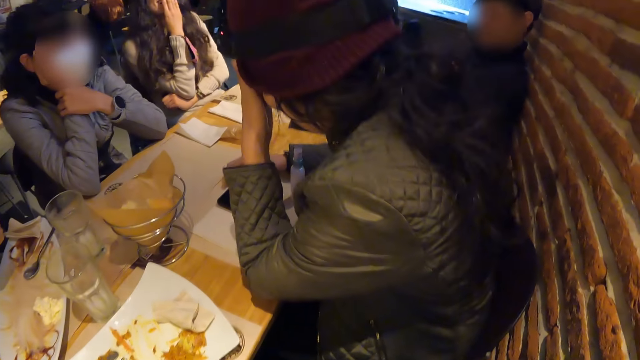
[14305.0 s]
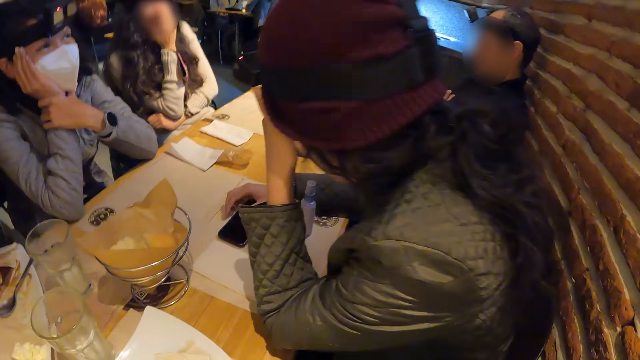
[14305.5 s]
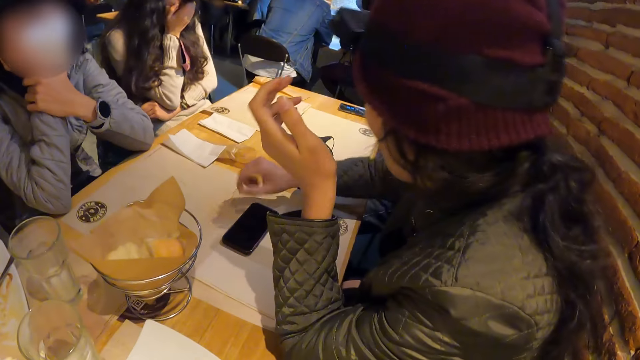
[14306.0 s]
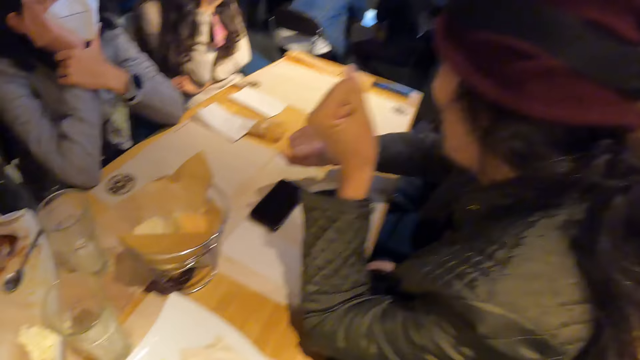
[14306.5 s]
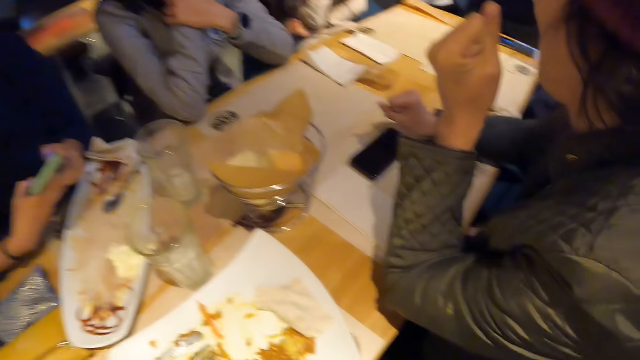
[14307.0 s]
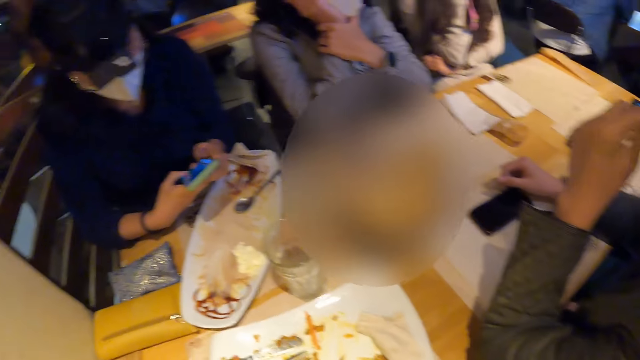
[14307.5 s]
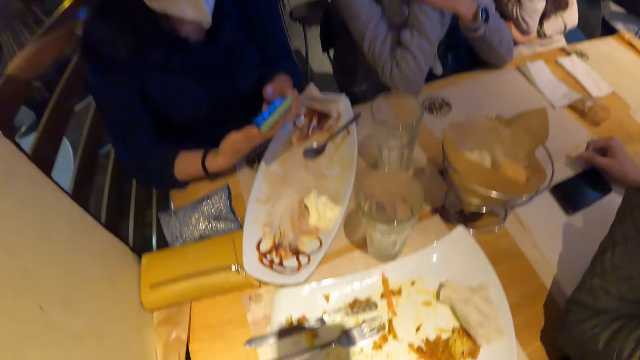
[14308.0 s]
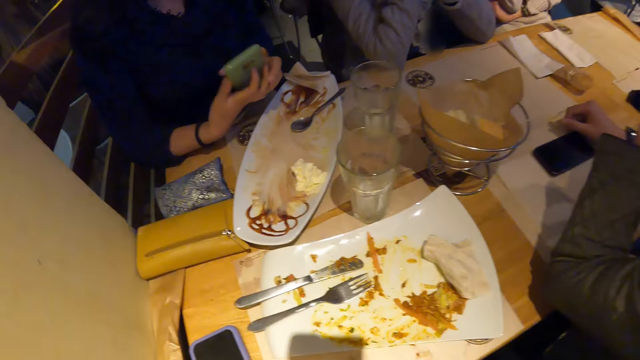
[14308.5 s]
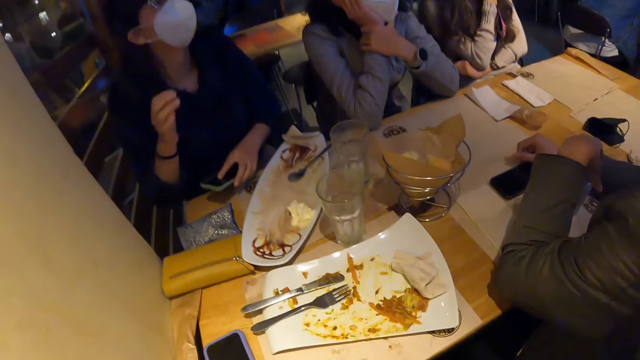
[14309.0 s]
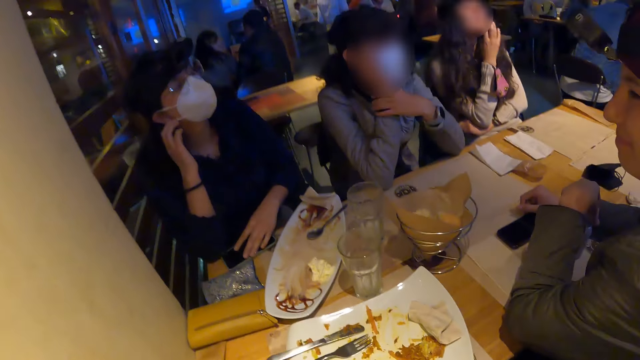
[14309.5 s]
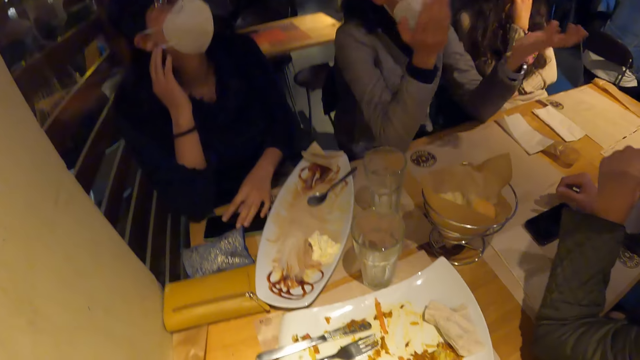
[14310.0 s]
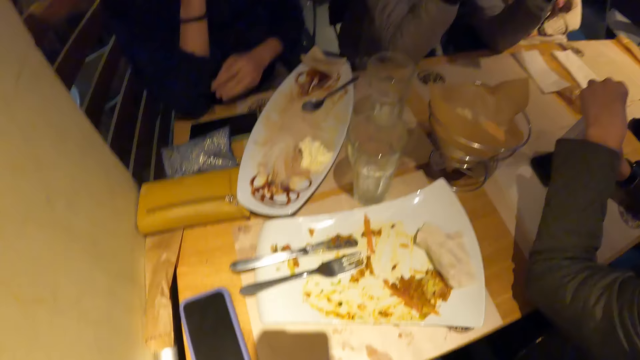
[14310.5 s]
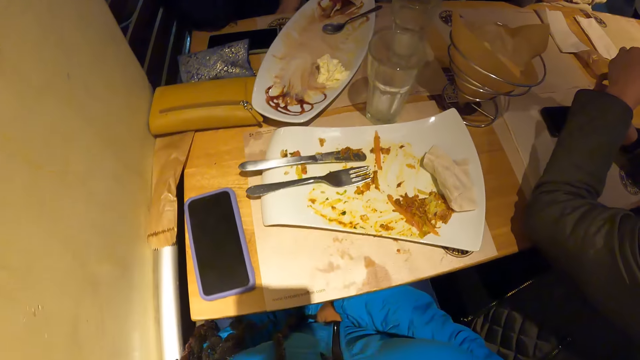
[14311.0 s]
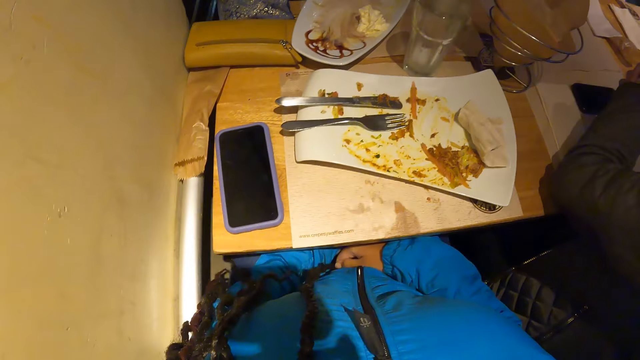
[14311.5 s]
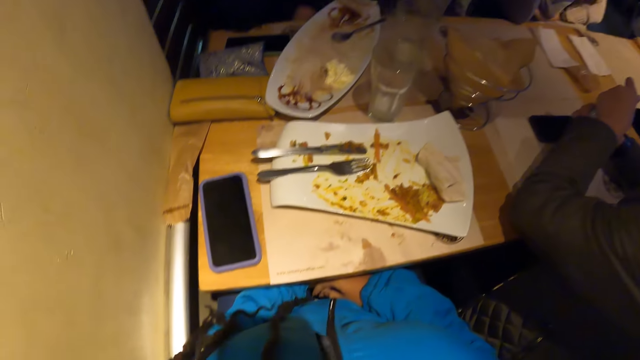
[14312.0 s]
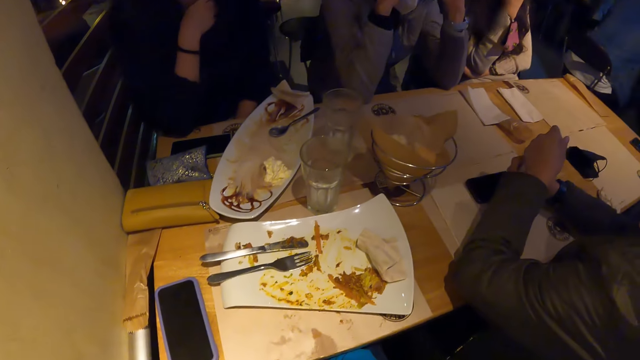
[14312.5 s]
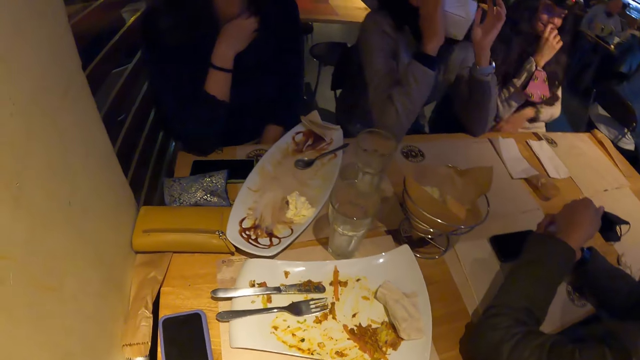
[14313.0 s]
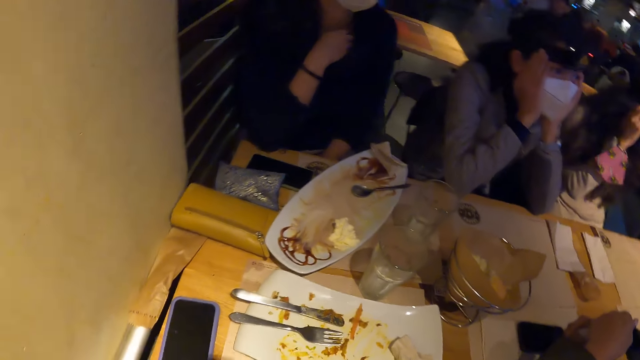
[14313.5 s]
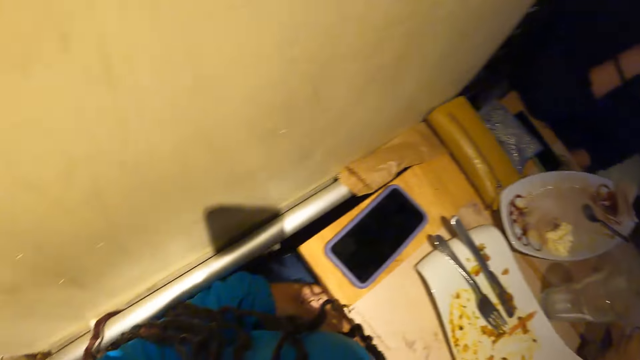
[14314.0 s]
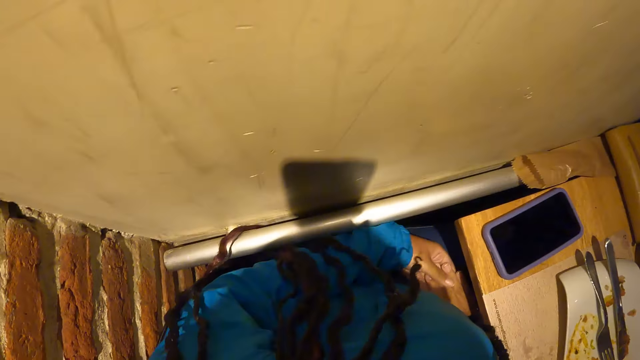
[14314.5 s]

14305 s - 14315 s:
The woman places the phone on the table with her left hand. The camera wearer looks around.

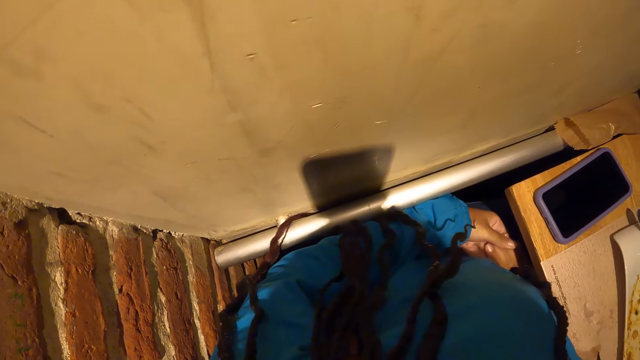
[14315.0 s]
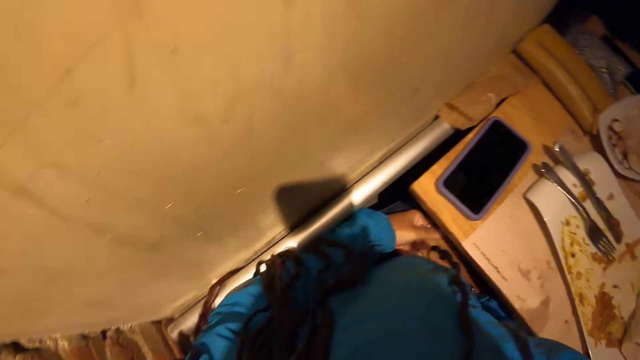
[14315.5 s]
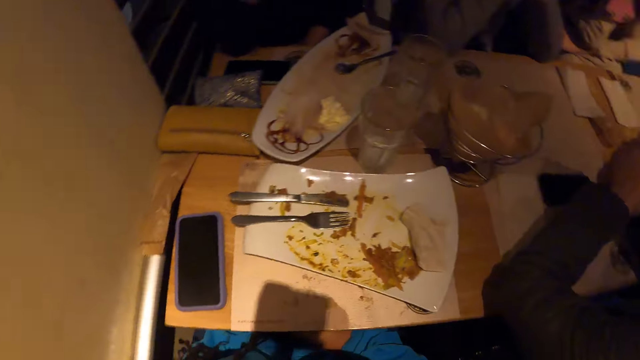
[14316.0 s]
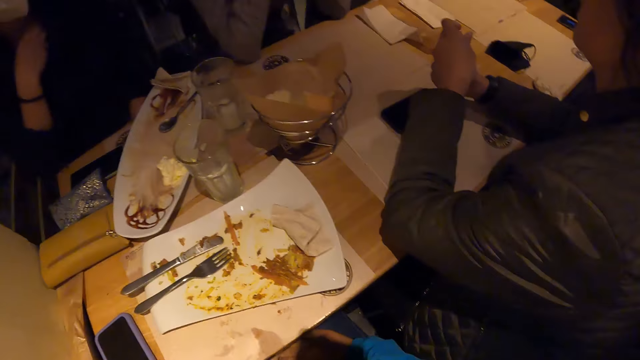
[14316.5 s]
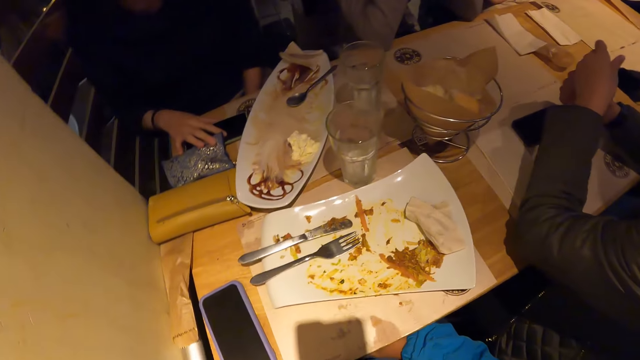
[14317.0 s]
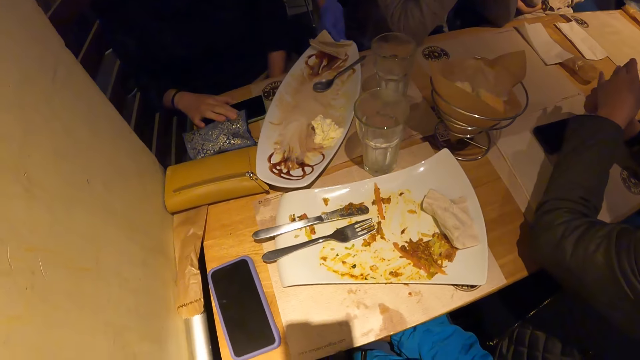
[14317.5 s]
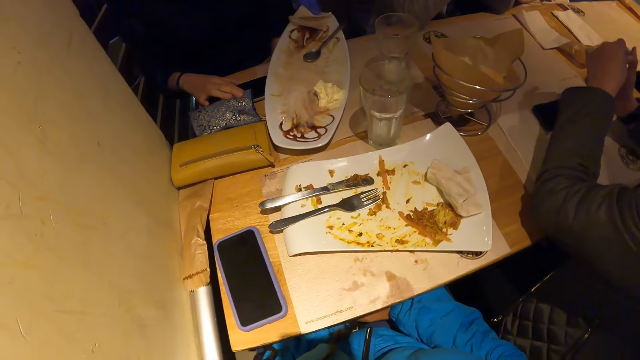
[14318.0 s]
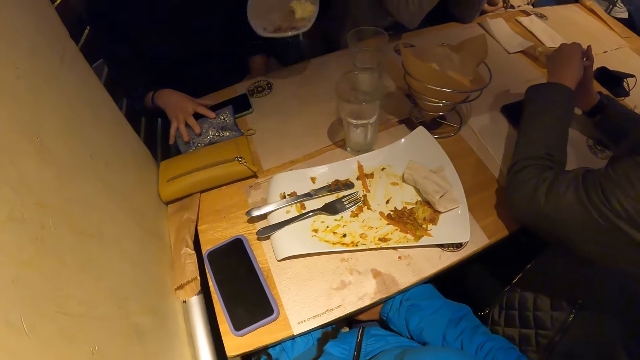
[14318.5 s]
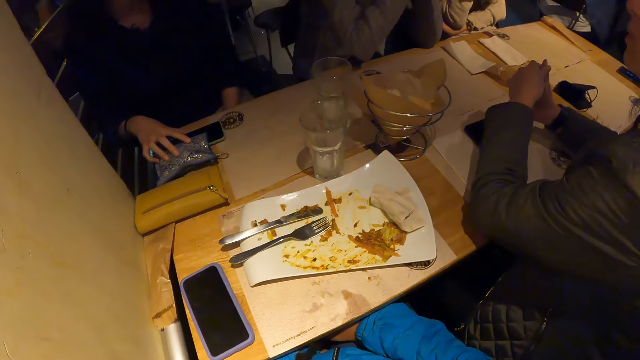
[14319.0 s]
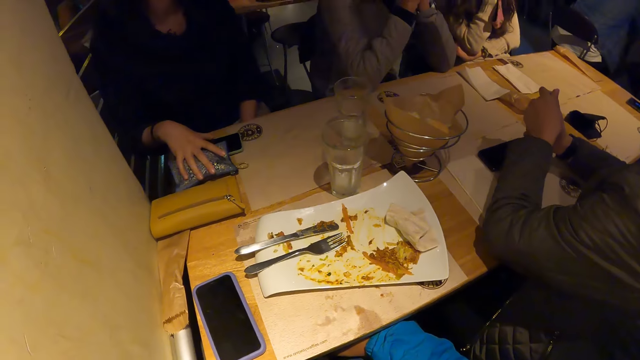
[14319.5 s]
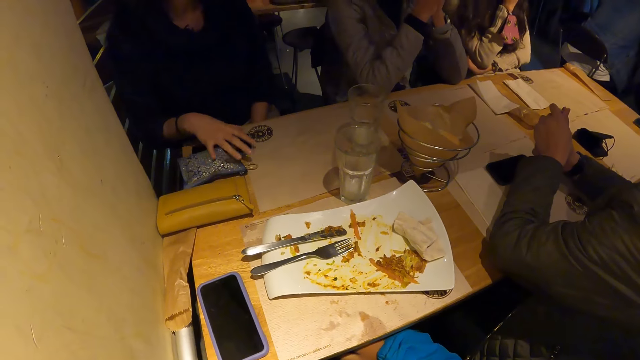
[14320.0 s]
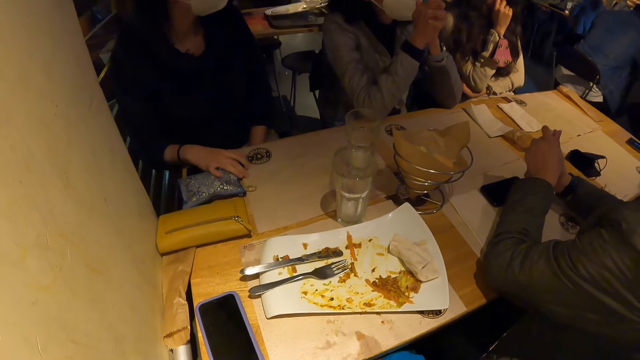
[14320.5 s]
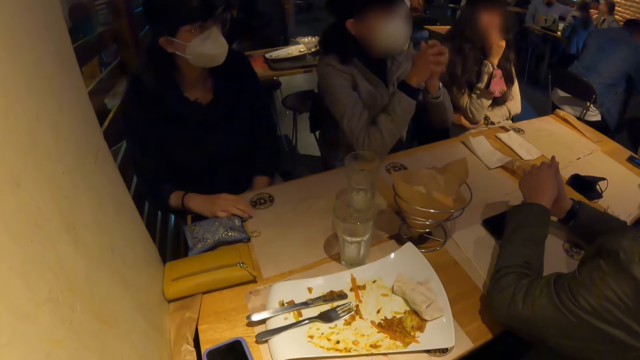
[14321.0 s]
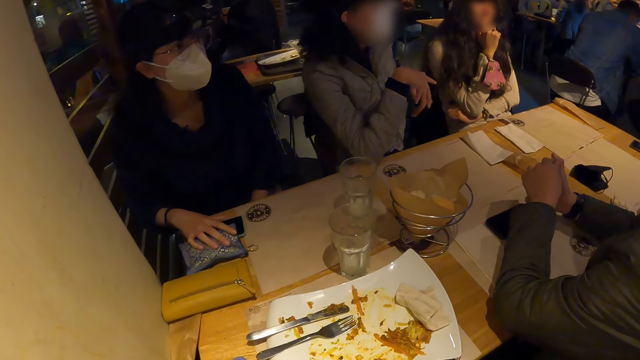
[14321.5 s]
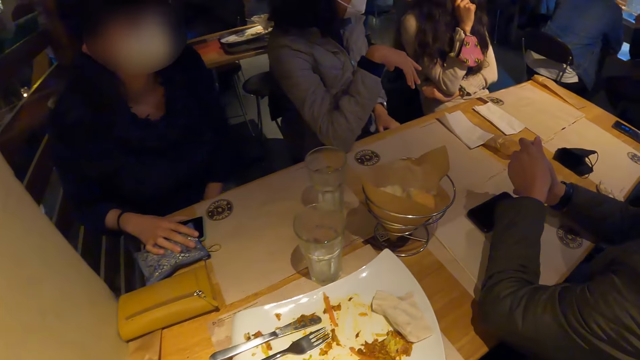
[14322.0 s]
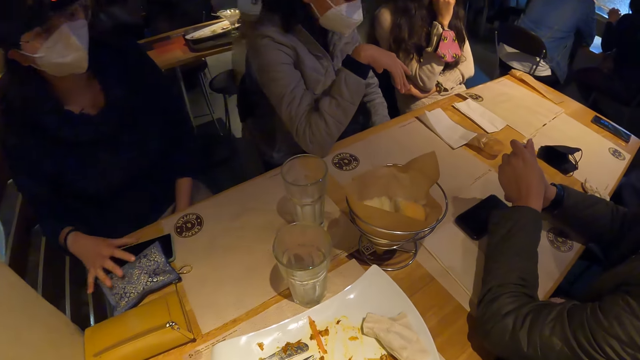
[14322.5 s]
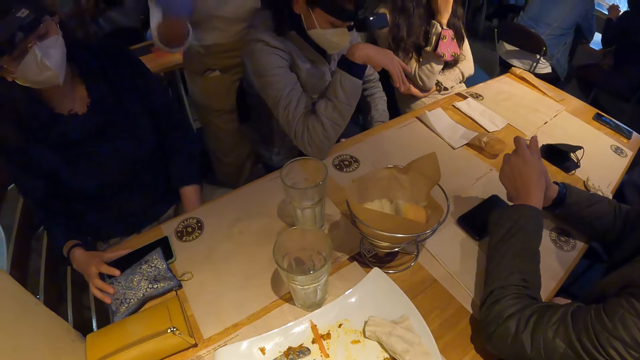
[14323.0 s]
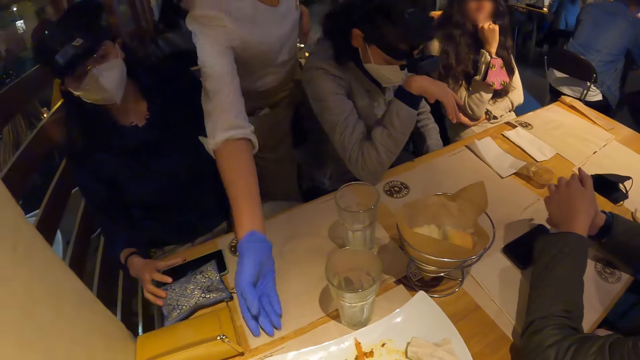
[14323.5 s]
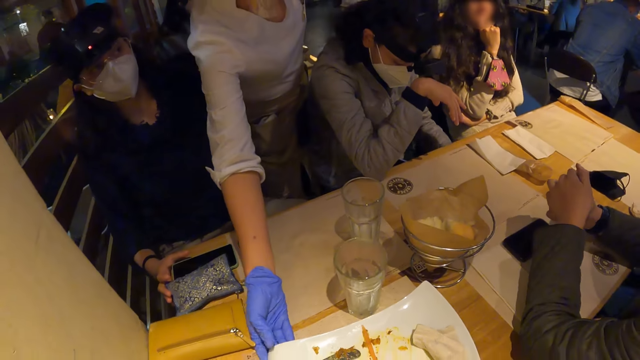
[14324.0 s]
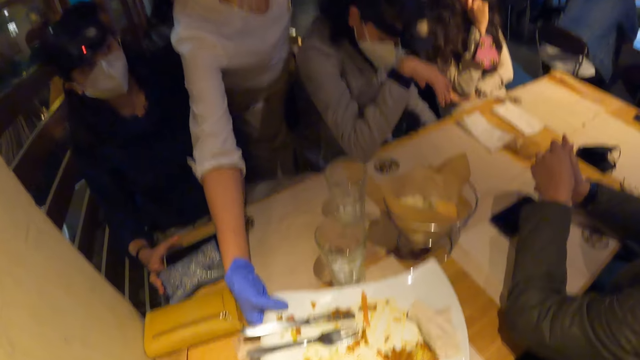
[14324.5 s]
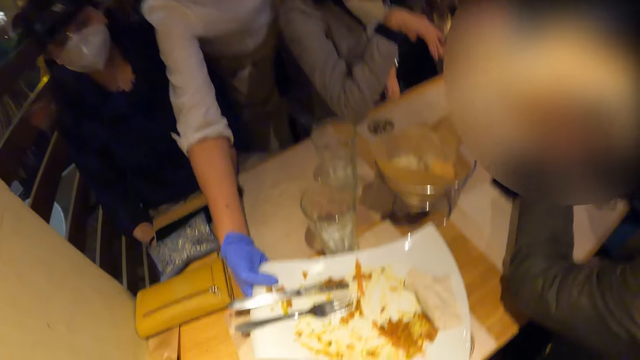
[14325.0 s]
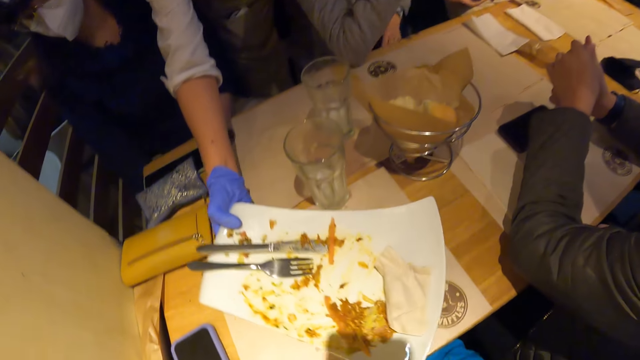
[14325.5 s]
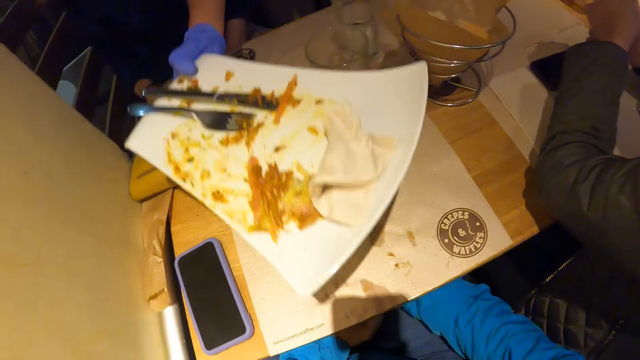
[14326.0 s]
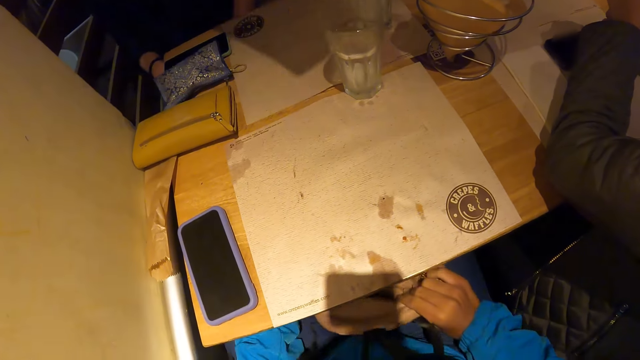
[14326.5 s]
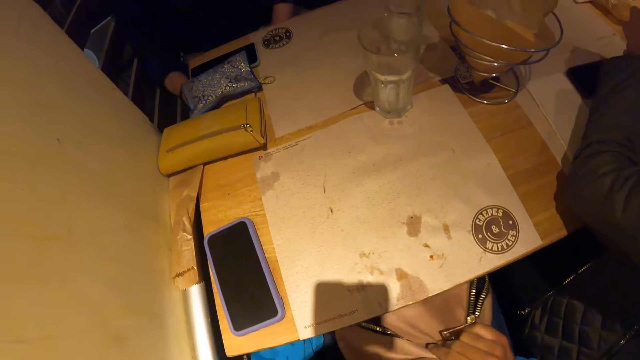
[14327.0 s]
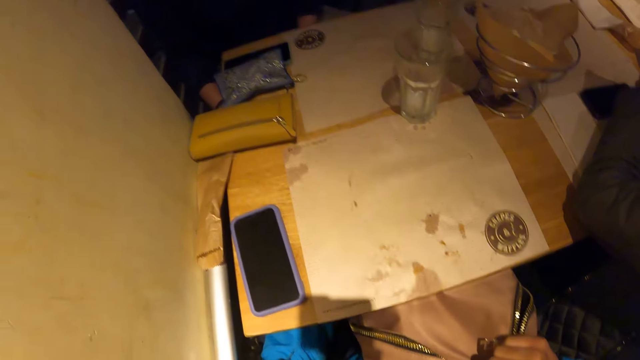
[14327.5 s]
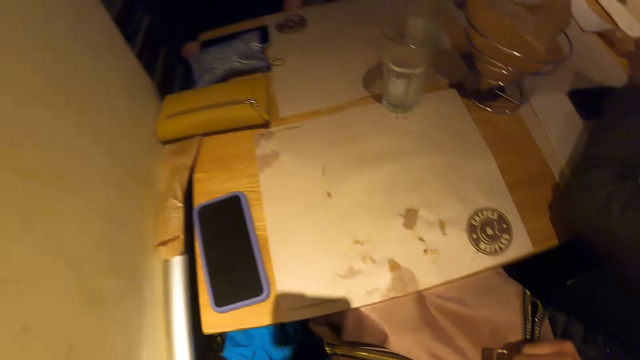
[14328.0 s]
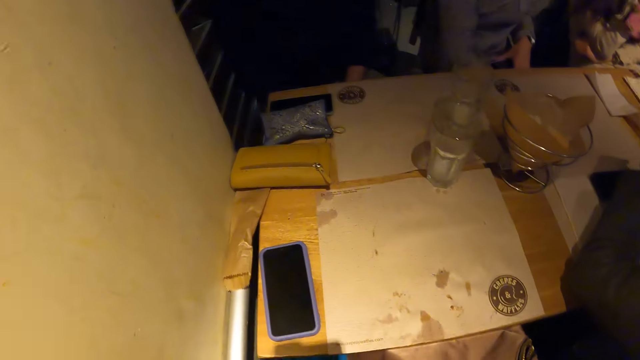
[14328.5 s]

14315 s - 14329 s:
The woman touches the phone on the table with her right hand. A waiter picks up a plate from the table with her right hand. The woman moves the phone. The camera wearer looks around. The waiter picks up the plate from the table with her right hand. The camera wearer picks up a bag on the floor with both hands. They hold her purse.
